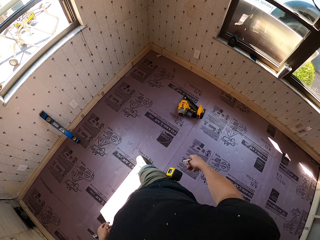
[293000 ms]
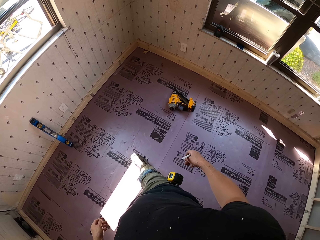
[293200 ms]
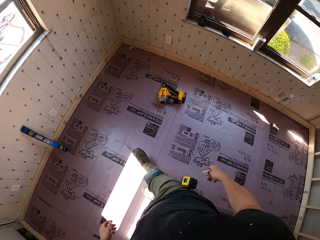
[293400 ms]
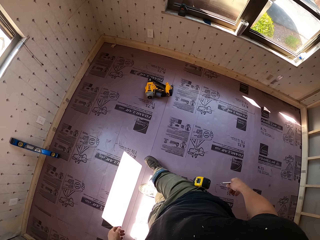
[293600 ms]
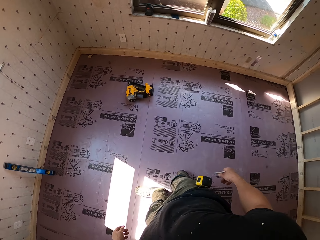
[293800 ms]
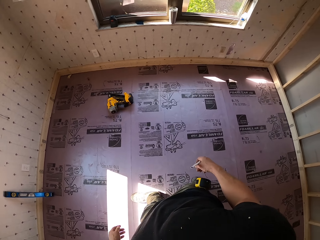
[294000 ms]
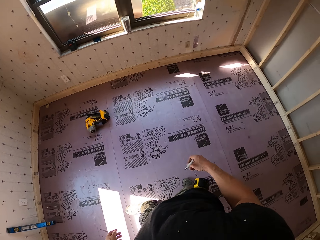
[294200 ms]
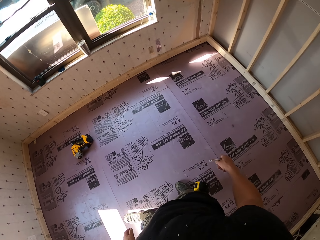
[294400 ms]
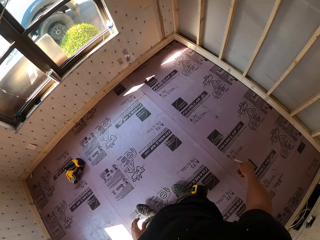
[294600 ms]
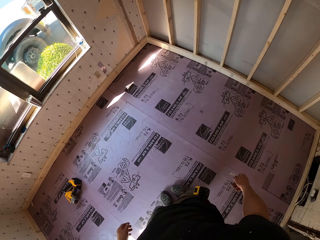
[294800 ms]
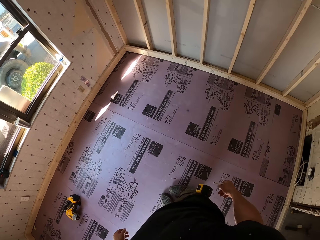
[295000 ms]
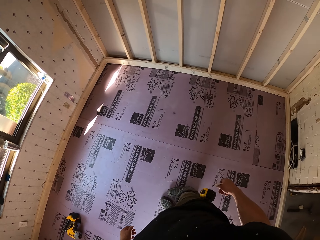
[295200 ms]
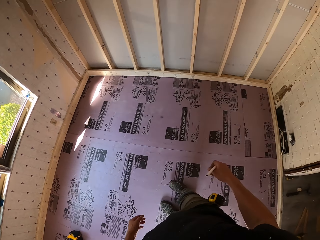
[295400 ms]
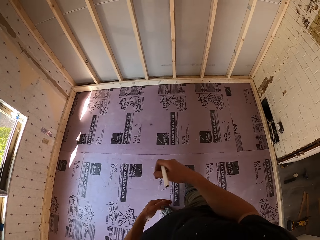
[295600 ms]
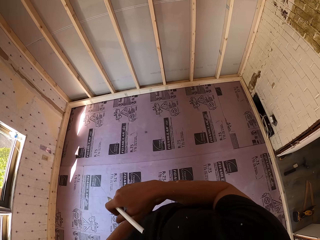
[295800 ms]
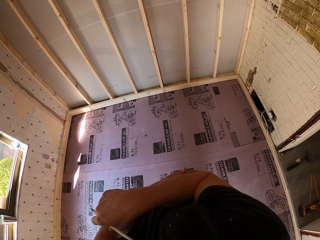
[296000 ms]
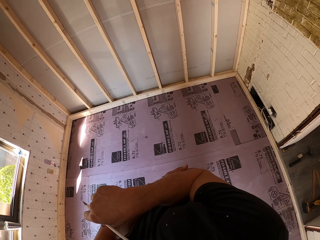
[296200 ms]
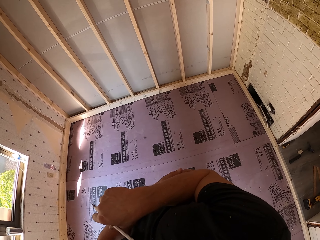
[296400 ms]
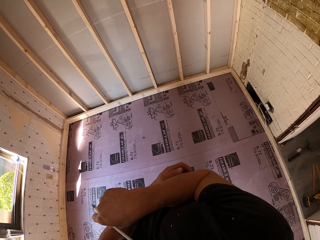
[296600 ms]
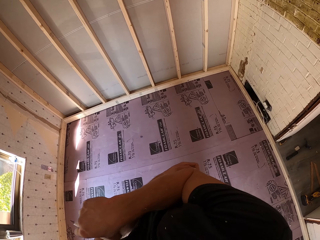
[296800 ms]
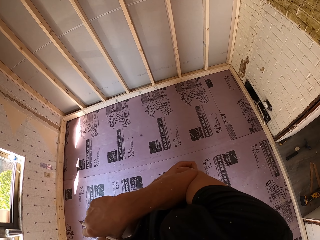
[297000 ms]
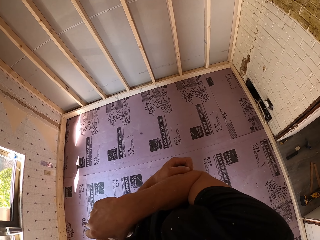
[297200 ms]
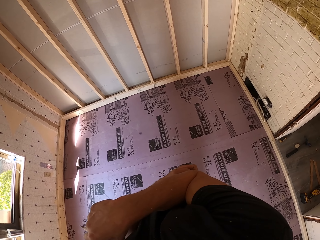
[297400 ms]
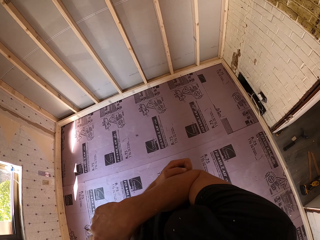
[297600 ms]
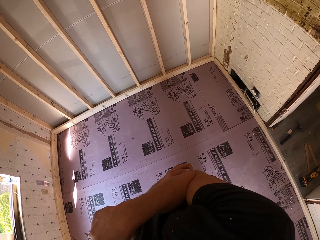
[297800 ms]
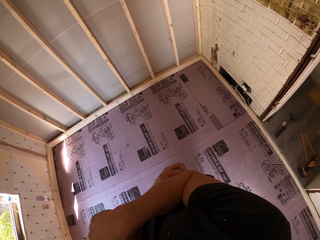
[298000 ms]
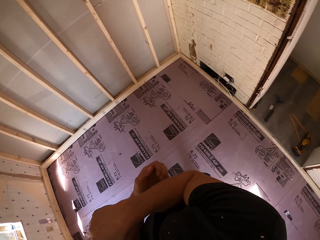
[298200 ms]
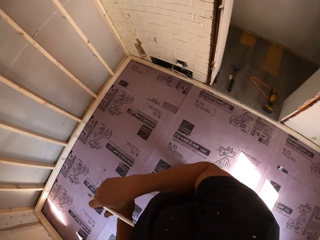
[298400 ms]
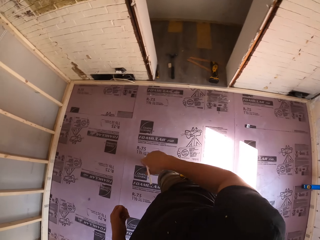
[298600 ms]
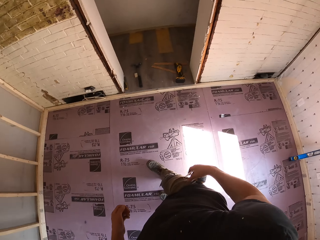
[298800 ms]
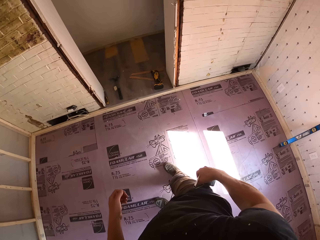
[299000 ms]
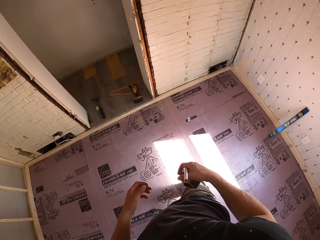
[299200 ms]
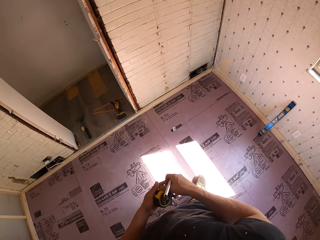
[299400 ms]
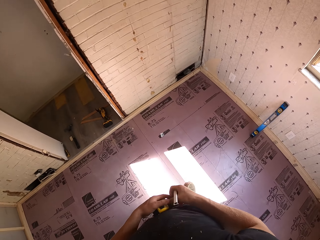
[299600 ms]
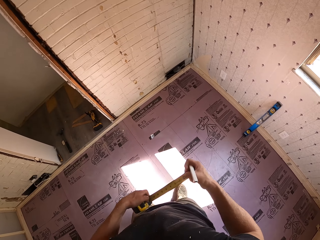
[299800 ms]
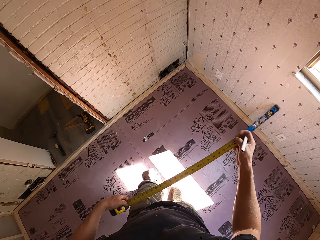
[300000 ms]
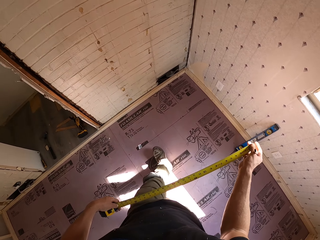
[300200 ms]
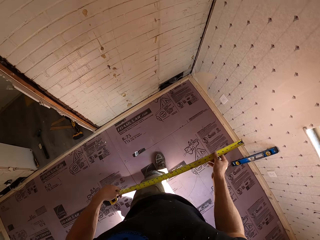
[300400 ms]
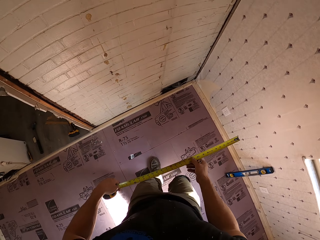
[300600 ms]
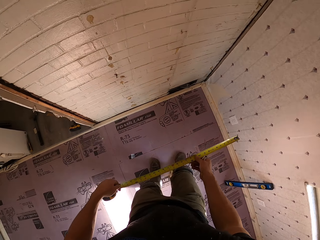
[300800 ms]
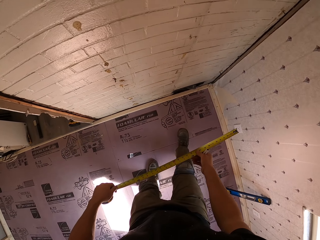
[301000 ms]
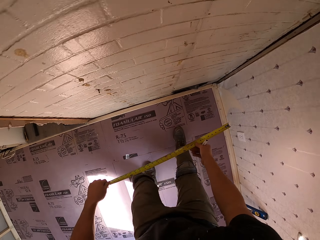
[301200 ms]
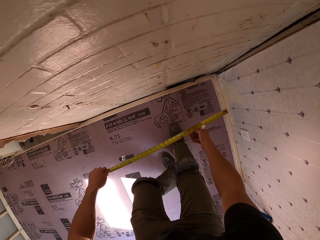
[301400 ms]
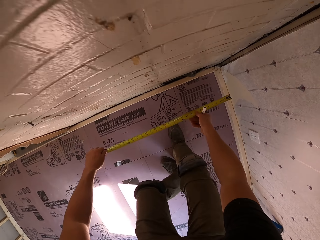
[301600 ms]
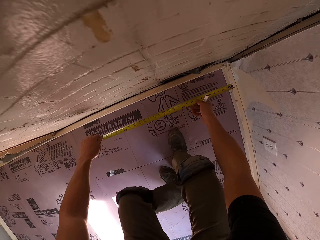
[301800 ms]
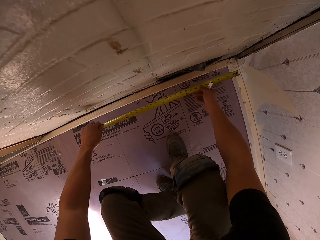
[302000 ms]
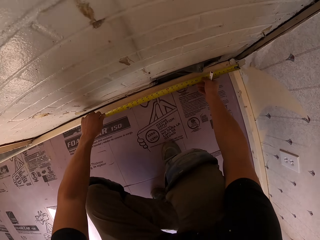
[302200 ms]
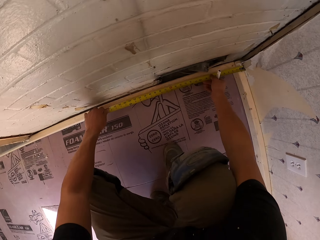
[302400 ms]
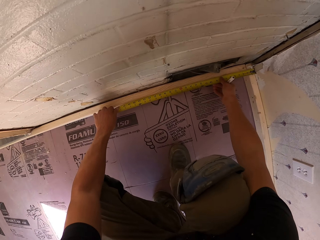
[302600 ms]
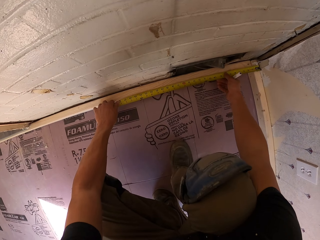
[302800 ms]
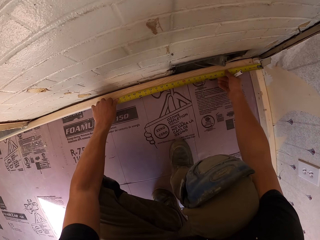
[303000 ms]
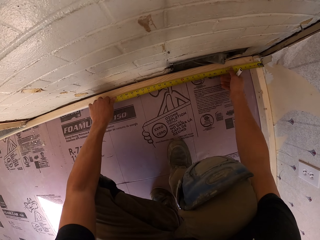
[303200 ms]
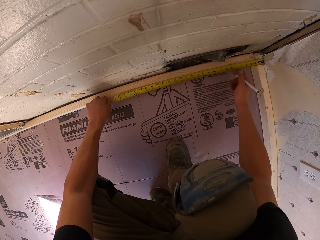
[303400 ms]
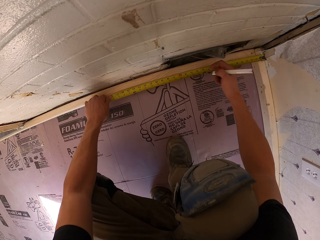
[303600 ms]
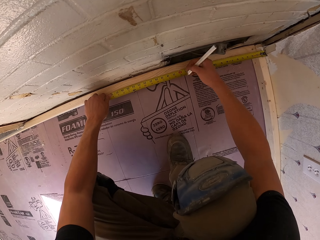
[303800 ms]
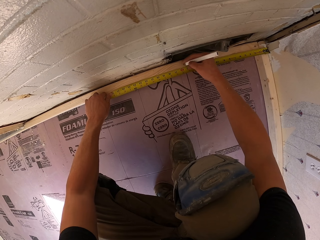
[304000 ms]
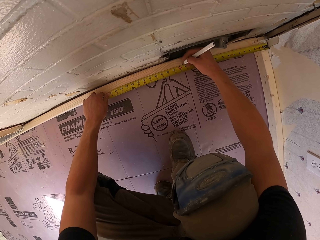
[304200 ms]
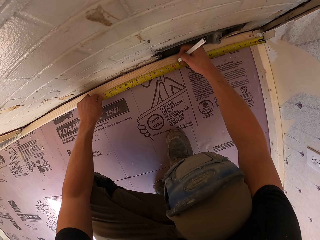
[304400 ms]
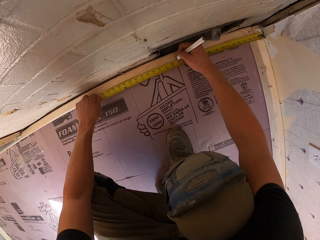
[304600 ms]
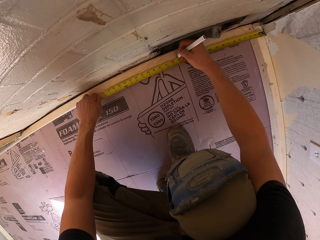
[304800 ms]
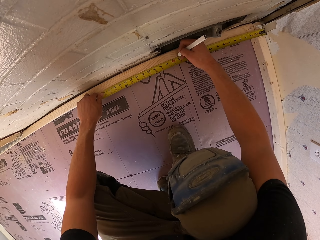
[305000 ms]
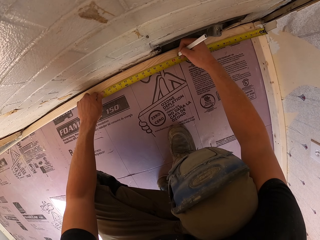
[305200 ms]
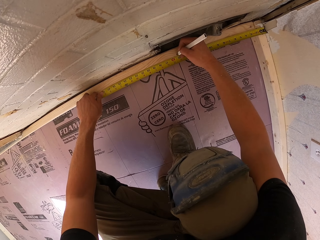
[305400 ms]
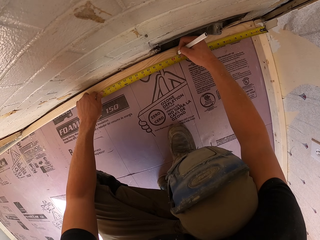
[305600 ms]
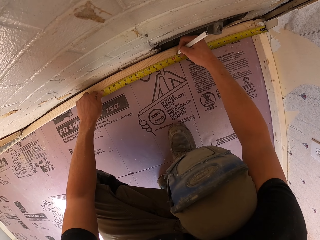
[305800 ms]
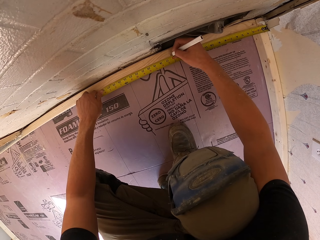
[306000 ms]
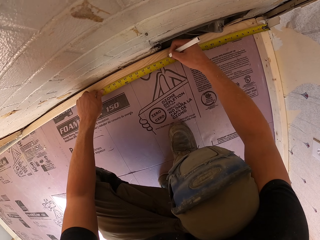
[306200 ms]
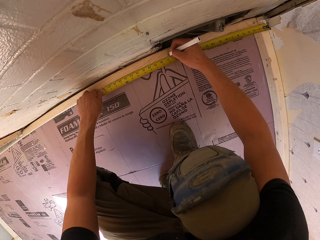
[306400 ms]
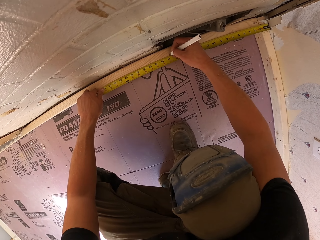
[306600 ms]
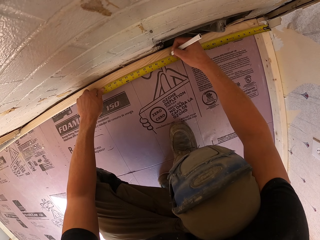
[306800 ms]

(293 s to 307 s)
The camera wearer turns around. They scratch an arm. They look around. They turn around. They open the tape measure. They step forward. They squat. They measure. They put the tape measure on the wood. They write on the wood.

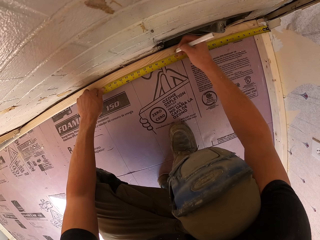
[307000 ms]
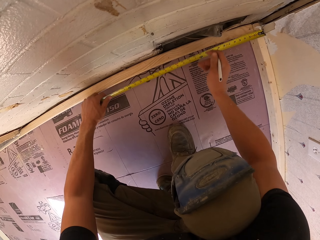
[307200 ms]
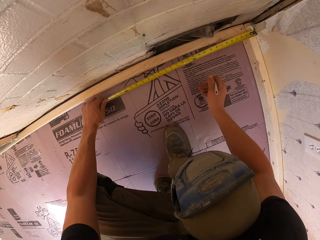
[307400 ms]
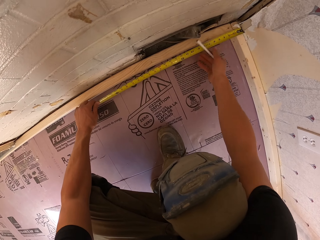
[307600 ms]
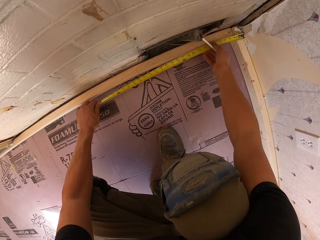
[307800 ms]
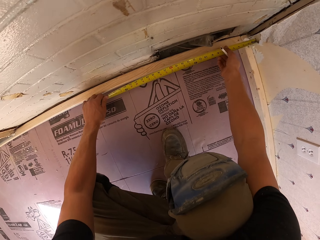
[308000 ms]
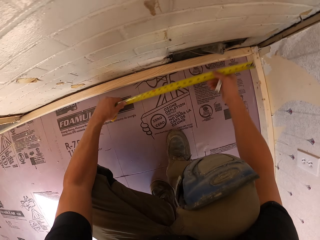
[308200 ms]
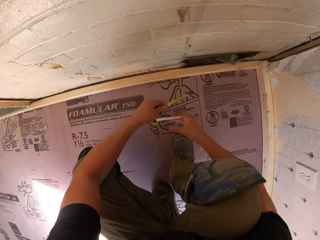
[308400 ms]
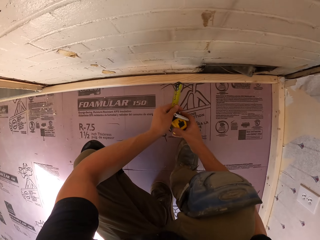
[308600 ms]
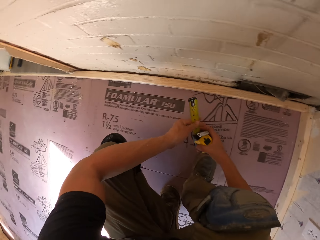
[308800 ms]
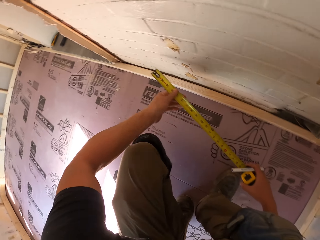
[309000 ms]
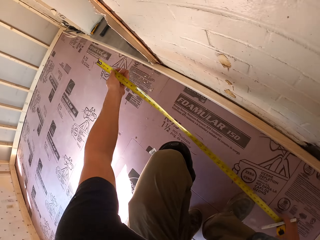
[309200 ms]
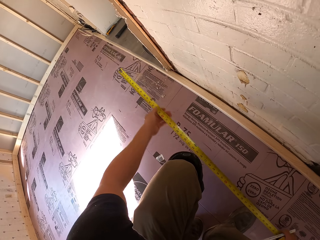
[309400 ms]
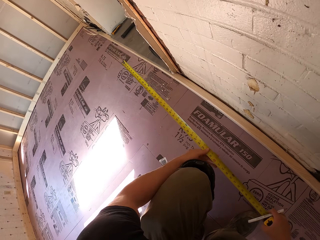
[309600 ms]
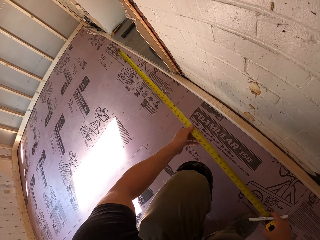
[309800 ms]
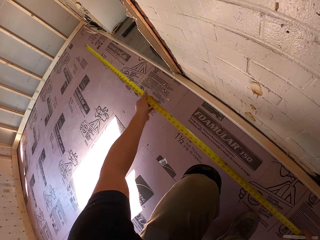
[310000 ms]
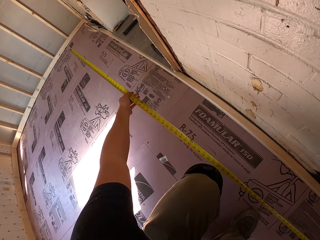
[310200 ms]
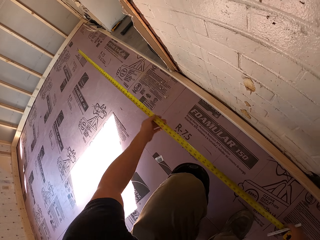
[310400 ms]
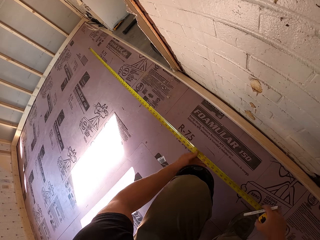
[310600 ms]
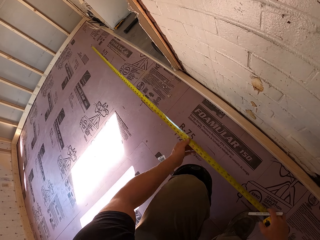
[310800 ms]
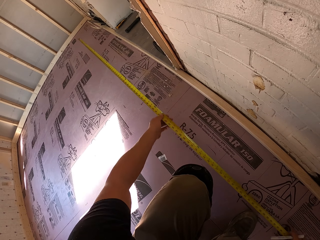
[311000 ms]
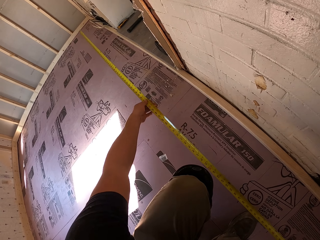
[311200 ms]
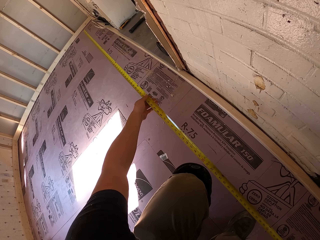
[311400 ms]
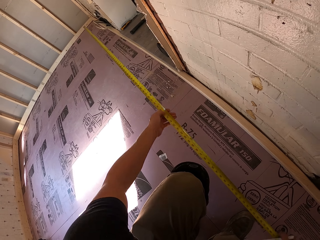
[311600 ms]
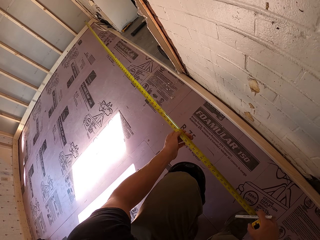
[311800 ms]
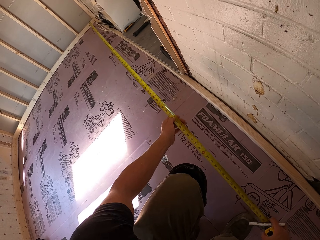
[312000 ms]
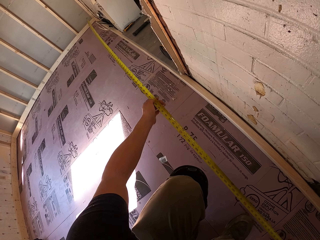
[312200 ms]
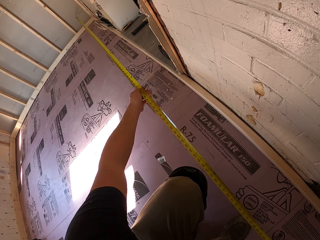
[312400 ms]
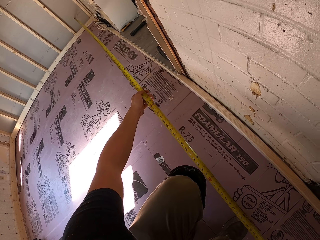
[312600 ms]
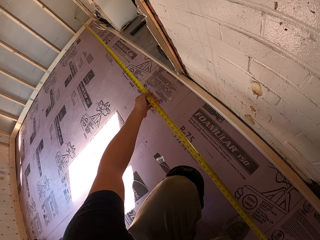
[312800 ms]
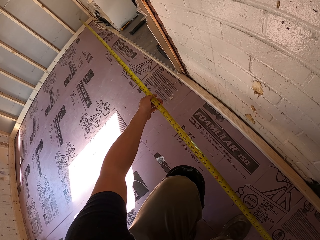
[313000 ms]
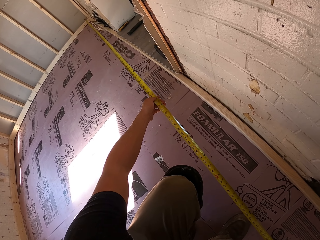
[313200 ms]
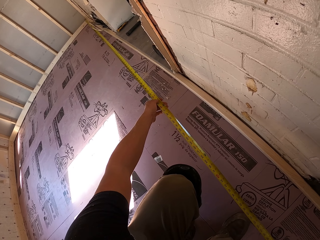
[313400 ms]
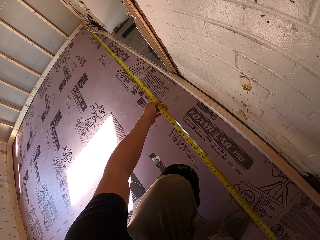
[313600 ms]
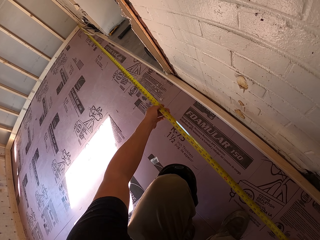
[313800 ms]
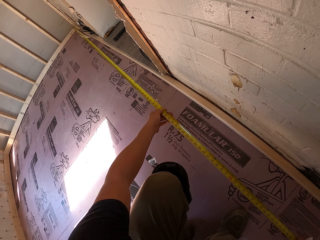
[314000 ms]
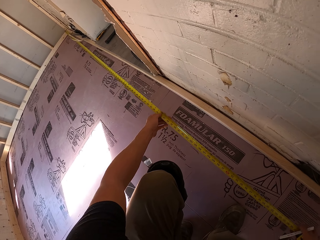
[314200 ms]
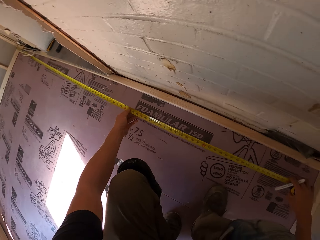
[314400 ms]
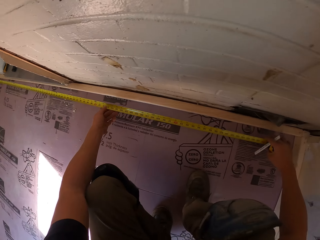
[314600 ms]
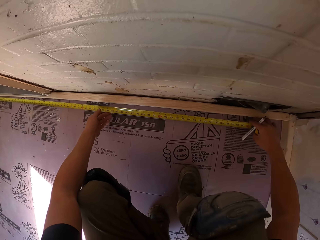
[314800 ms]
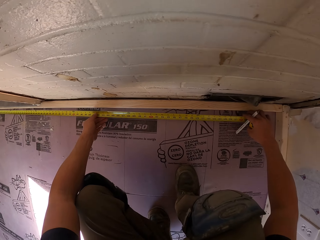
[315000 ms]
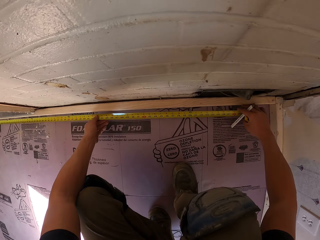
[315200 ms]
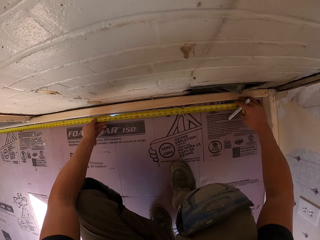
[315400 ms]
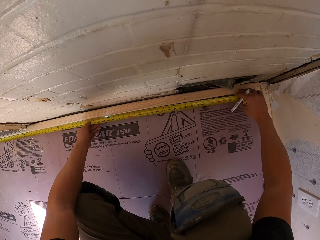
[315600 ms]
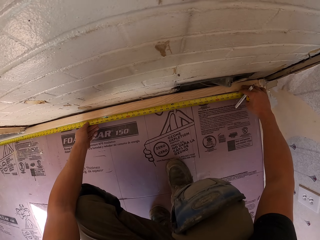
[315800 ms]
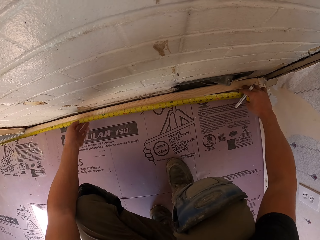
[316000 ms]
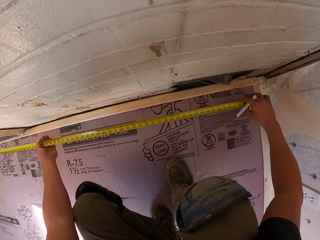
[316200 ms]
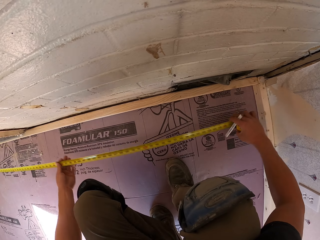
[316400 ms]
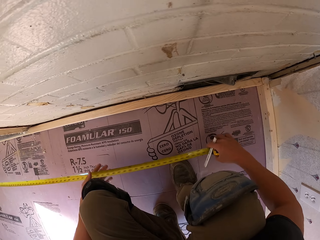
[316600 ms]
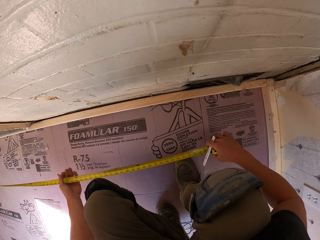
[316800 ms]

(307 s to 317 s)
The camera wearer moves the tape measure. They return the tape. They open the tape measure. They measure the wood.
